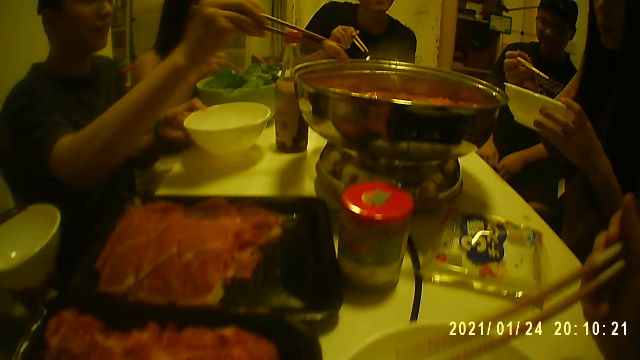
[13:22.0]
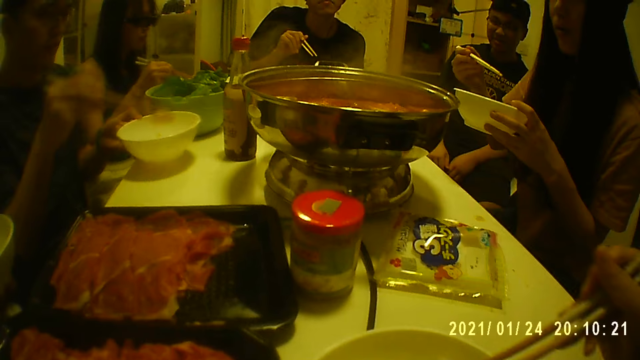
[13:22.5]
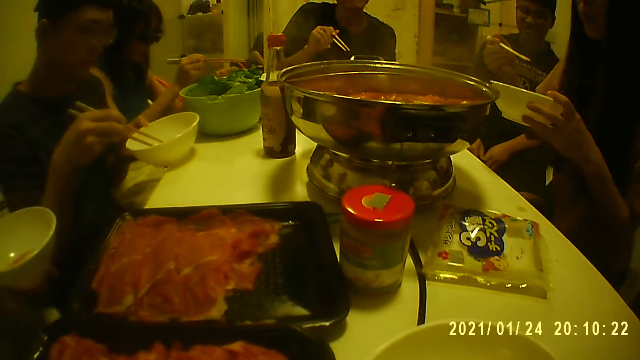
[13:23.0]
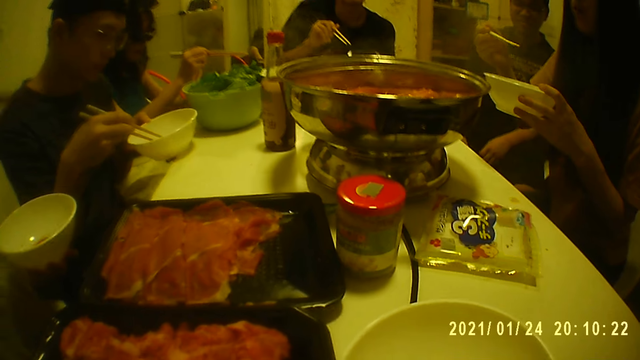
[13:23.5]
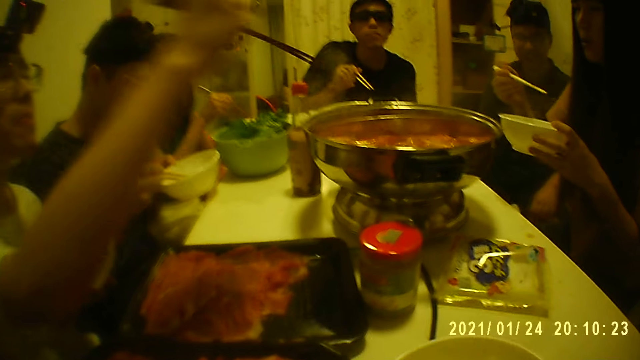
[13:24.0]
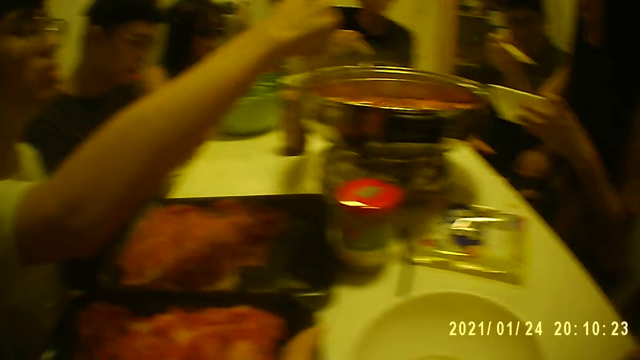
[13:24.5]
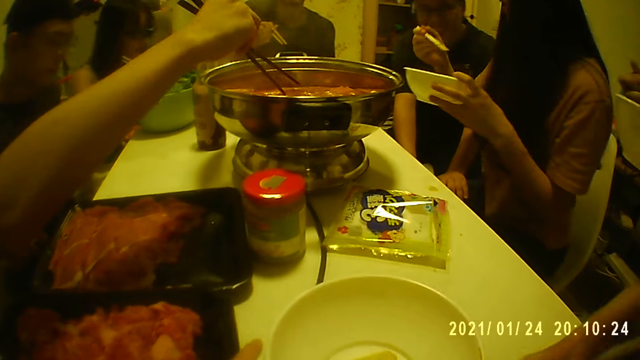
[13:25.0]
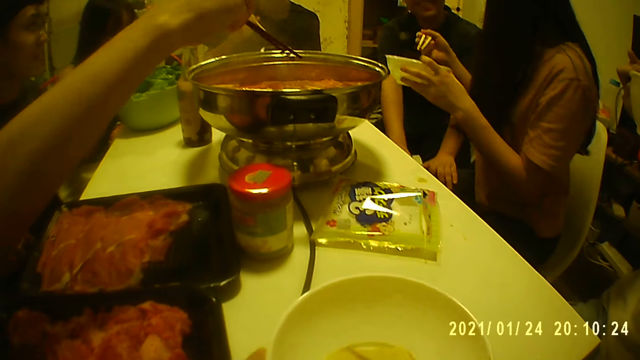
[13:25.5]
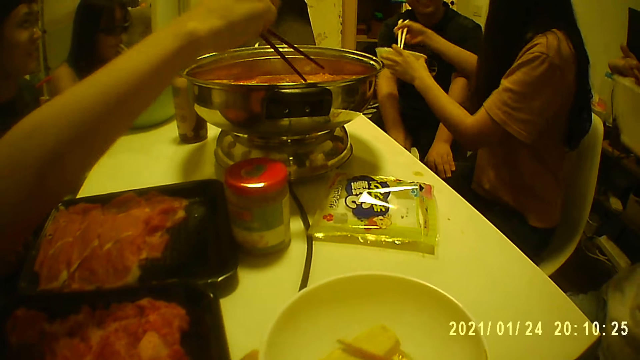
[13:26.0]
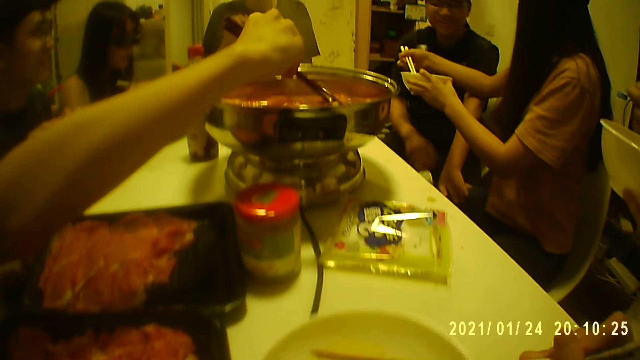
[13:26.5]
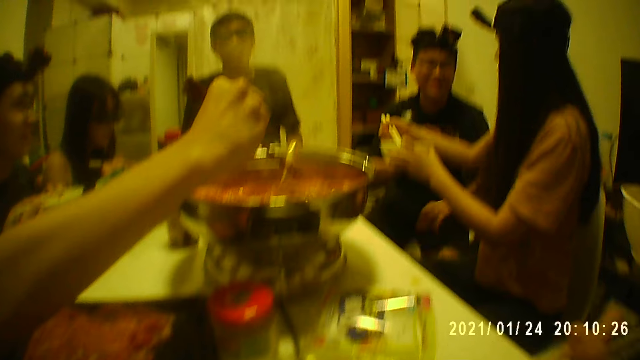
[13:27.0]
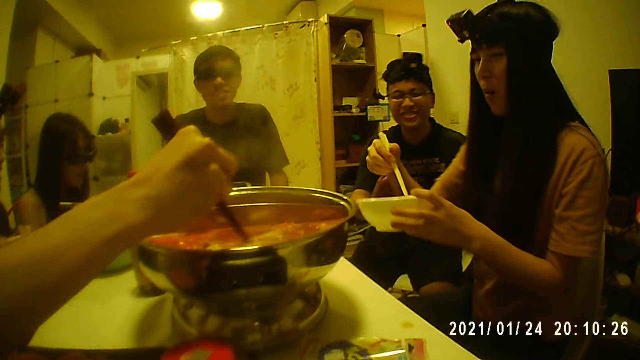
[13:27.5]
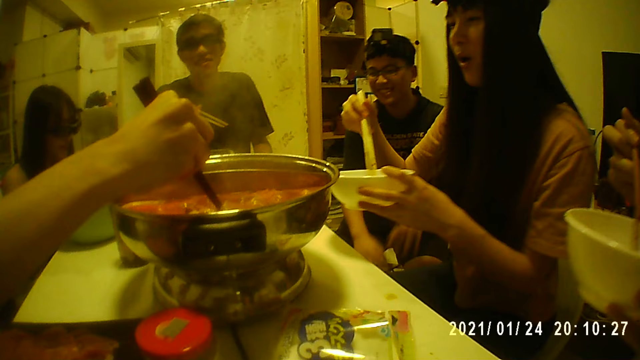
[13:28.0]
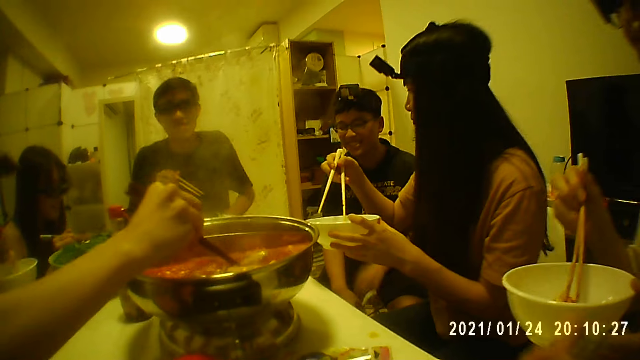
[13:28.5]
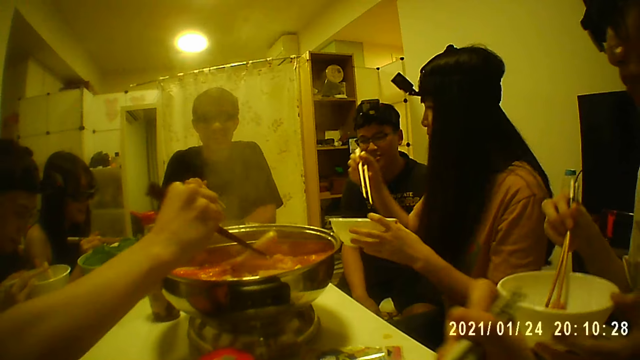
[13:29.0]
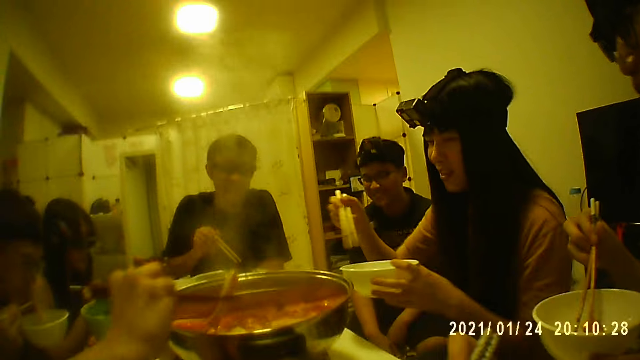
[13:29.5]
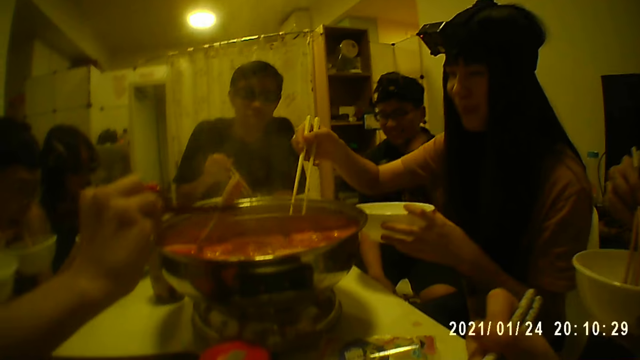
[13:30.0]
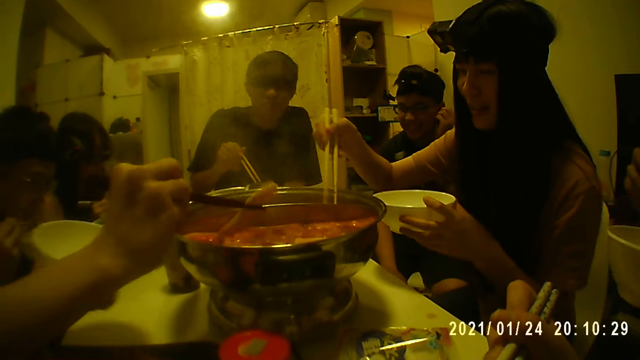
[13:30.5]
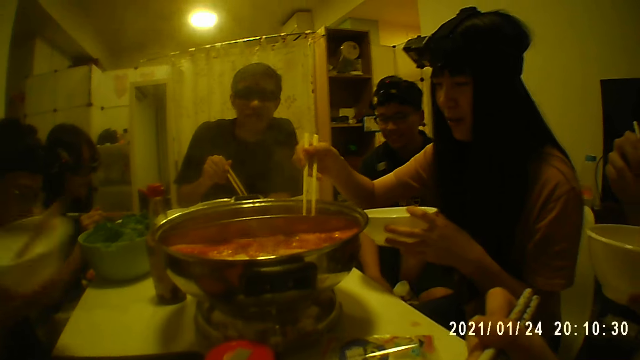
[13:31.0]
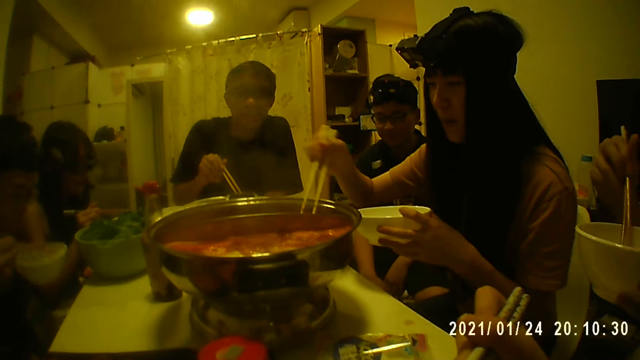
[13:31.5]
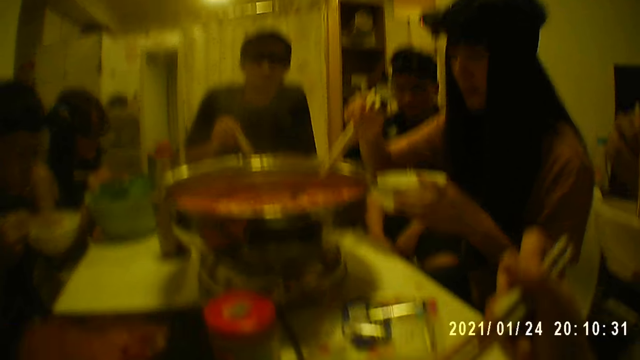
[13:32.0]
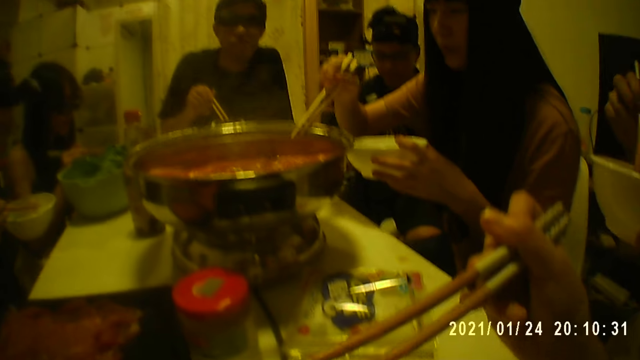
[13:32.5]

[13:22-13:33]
A man puts a salmon into the bowl on the table with the chopsticks in his right hand. A person eats food. Another man takes a salmon from the pot on the table with the chopsticks in his right hand. A woman hands the bowl in her hands to a third man. The third man gestures with his right hand. The first man eats the salmon from the bowl with the chopsticks in his right hand. The woman takes a salmon from the pot with the chopsticks in her right hand. The second man puts the salmon into the bowl with the chopsticks in his right hand. The person scoops food from the serving pot.

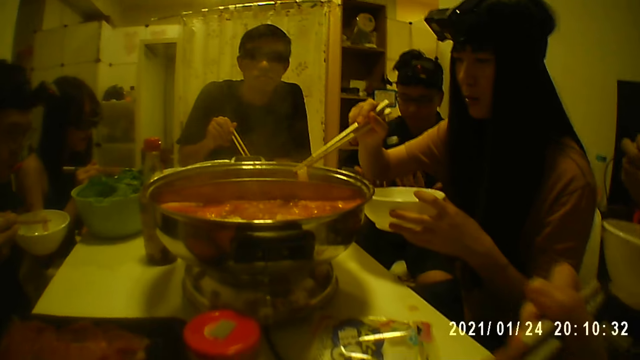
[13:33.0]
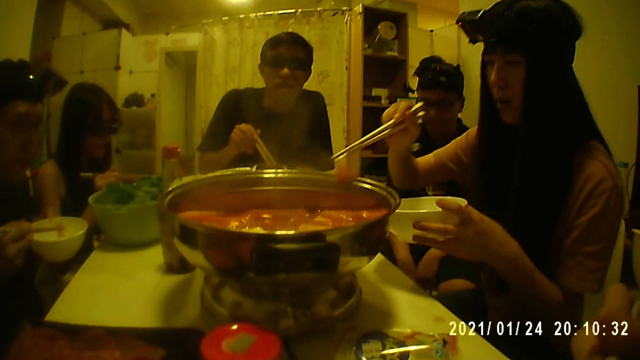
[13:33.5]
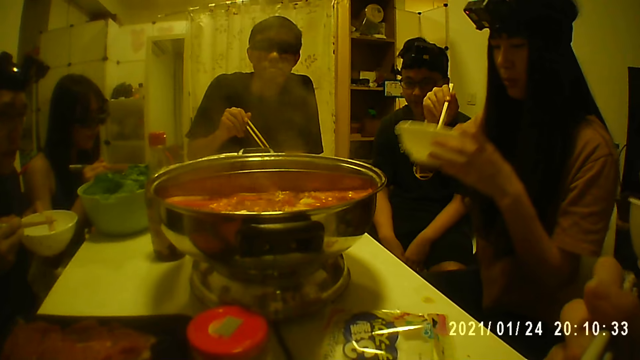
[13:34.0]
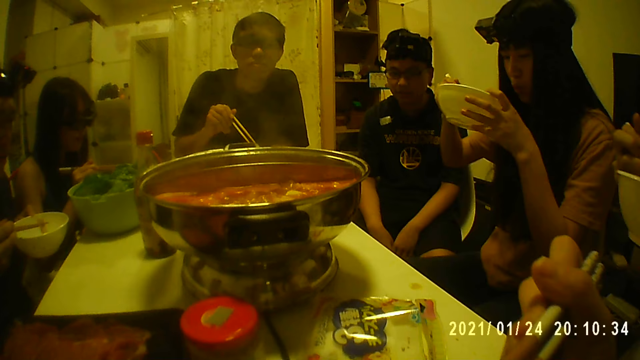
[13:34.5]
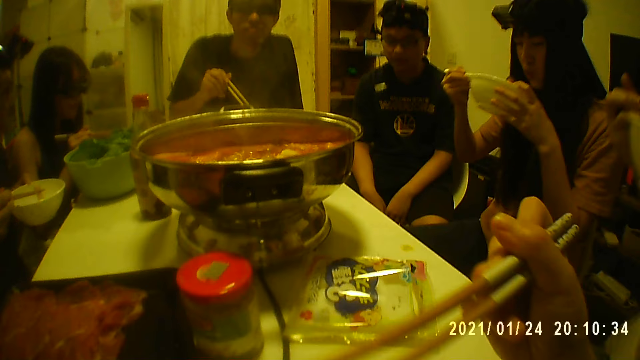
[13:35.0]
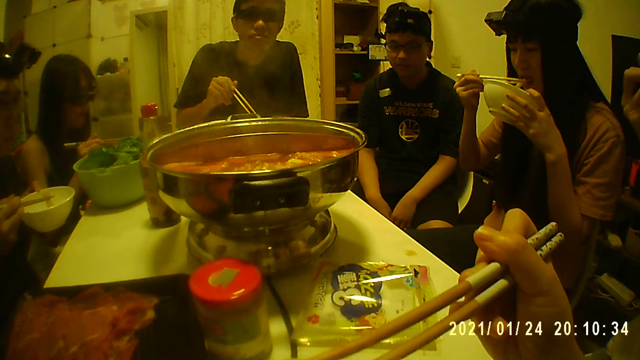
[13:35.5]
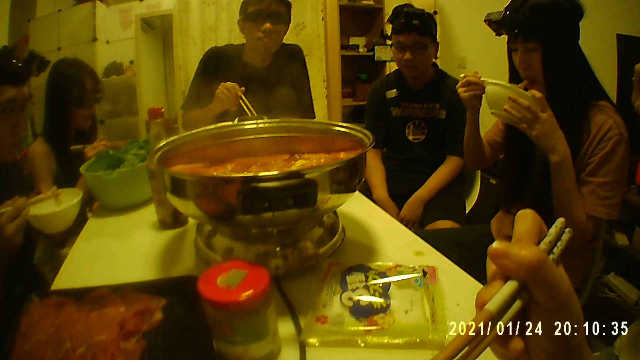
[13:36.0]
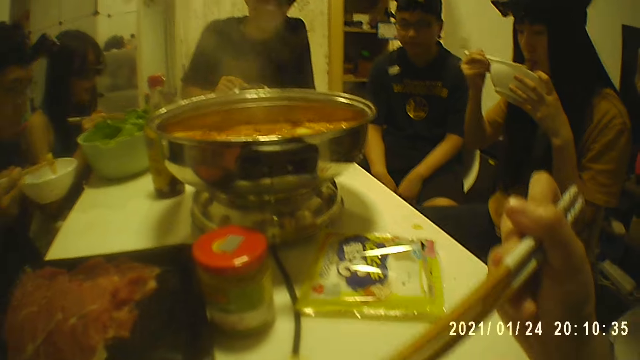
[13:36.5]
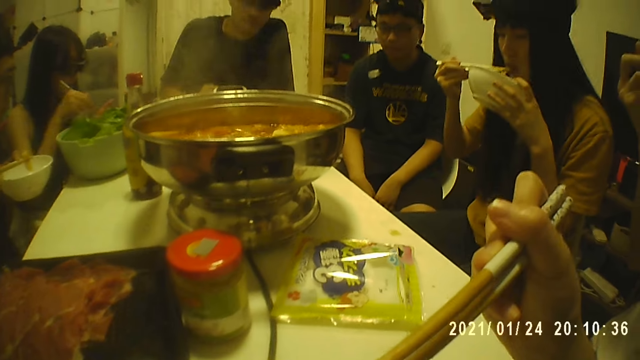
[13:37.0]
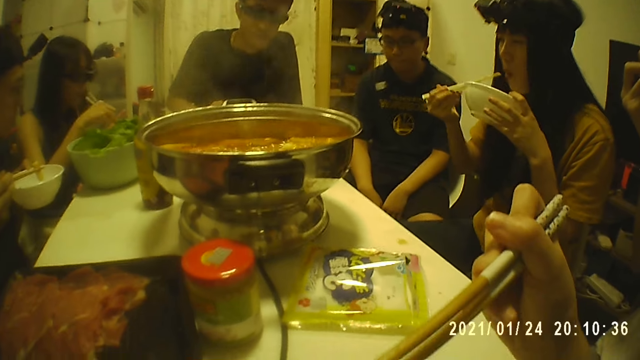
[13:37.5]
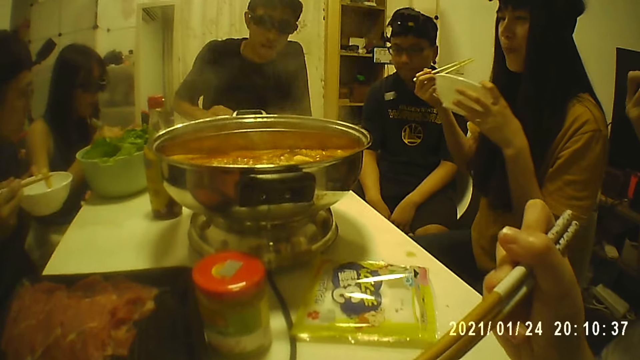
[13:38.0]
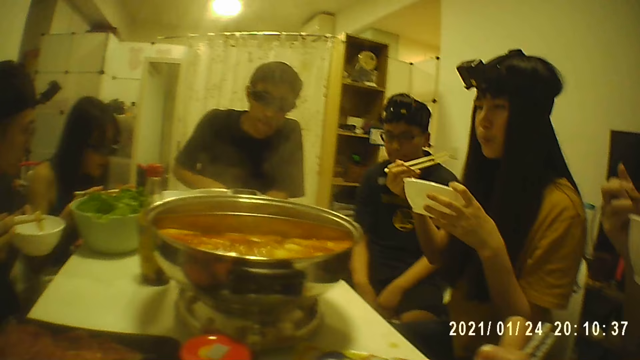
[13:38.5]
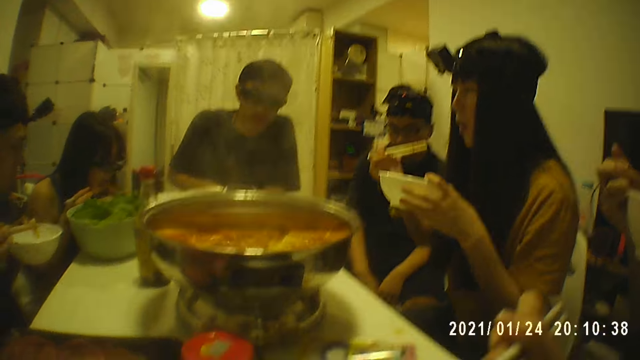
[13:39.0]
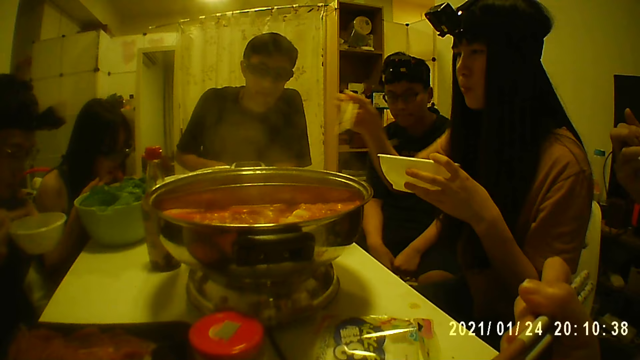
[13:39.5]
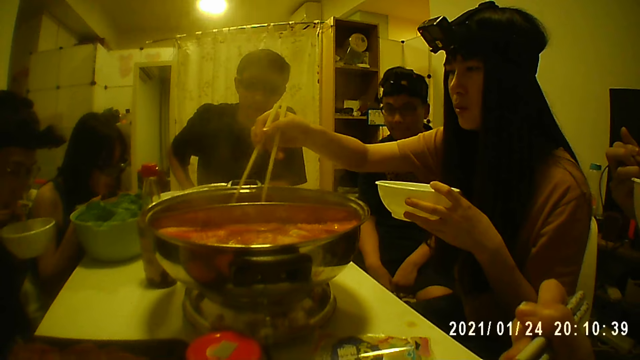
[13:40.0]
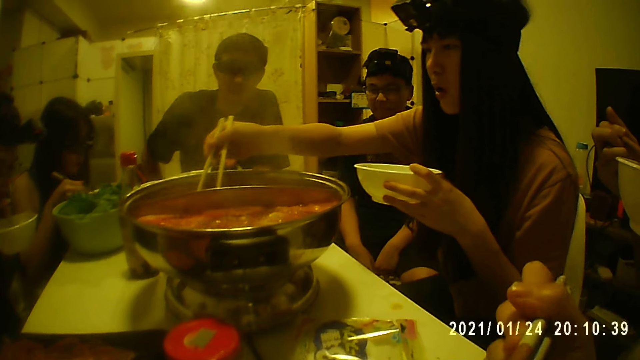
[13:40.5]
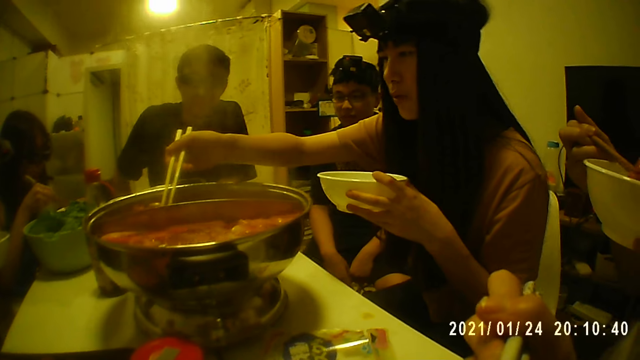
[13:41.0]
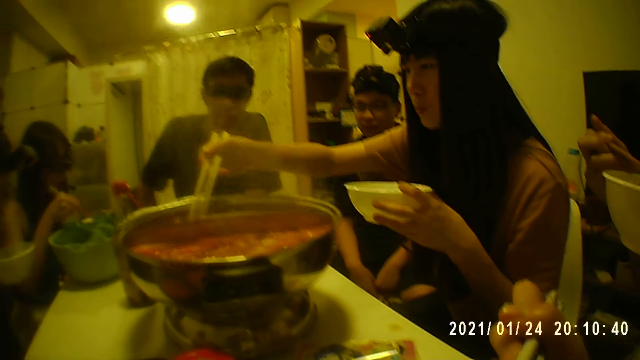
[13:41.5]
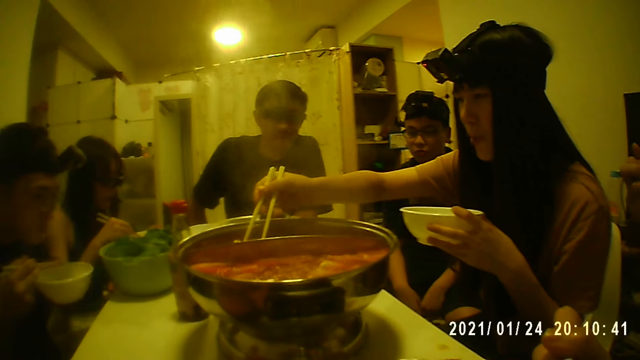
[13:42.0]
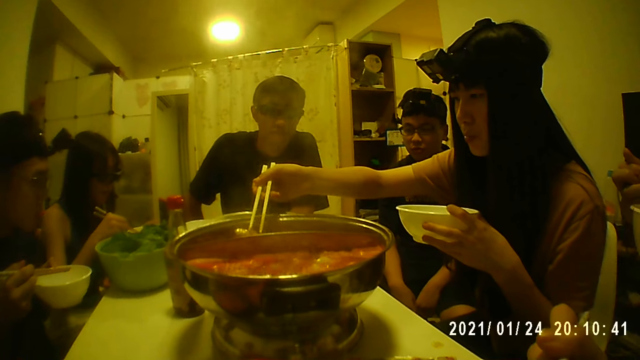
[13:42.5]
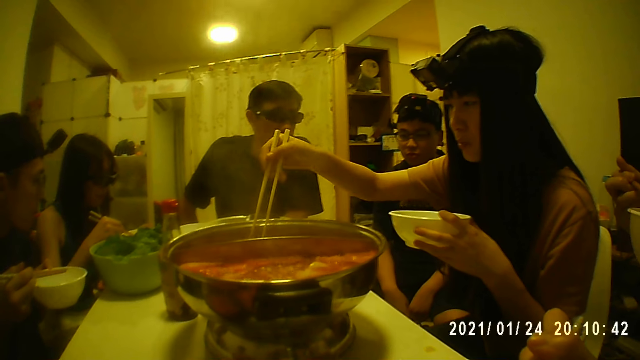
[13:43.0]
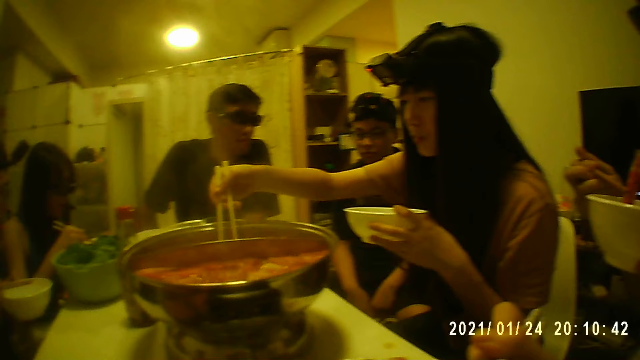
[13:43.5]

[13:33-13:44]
The camera wearer eats food. A woman puts the salmon into the bowl with the chopsticks in her right hand. The woman puts the salmon from the bowl into her mouth with the chopsticks in her right hand. Another woman puts salmon into her mouth with the chopsticks in her right hand. The first woman takes a salmon from the pot with the chopsticks in her right hand.
